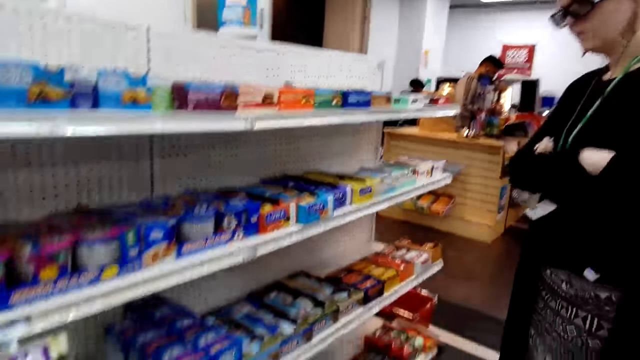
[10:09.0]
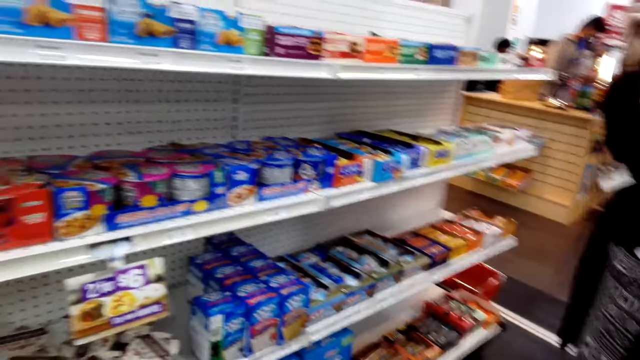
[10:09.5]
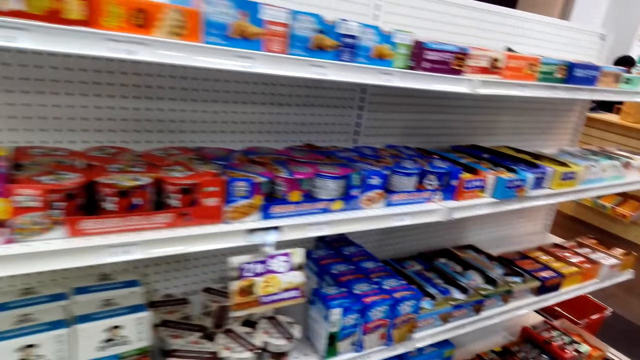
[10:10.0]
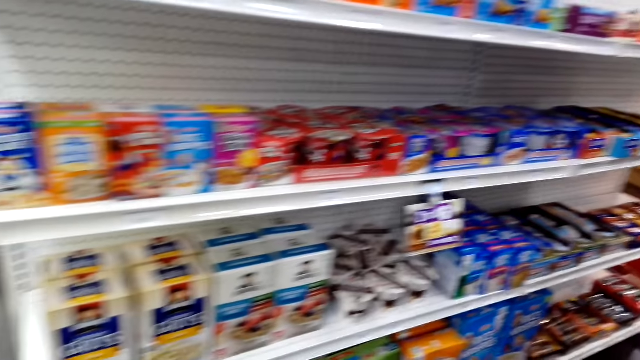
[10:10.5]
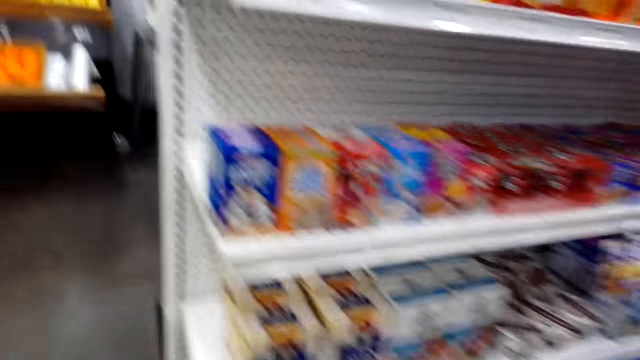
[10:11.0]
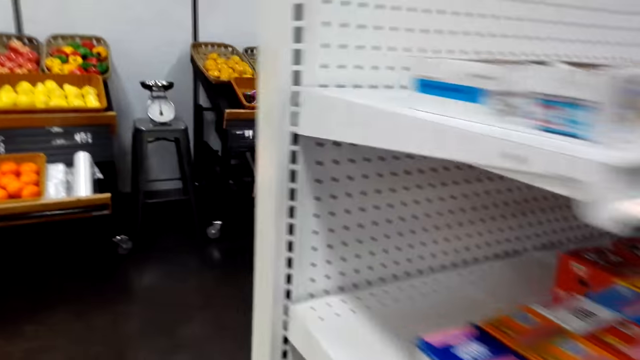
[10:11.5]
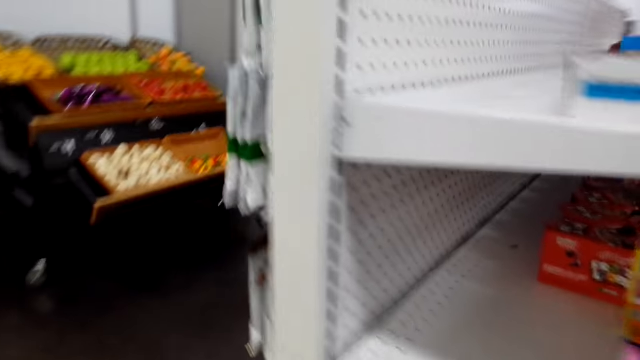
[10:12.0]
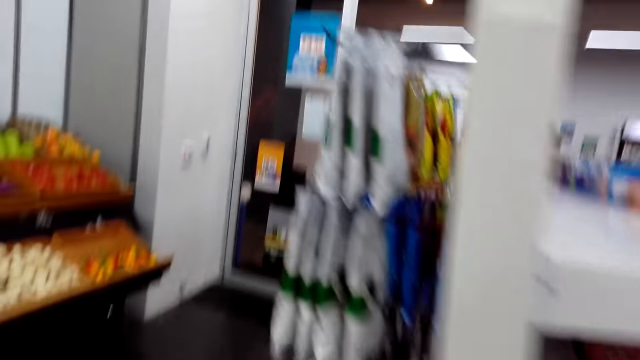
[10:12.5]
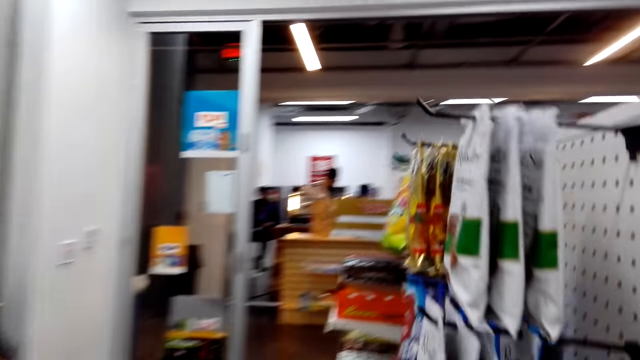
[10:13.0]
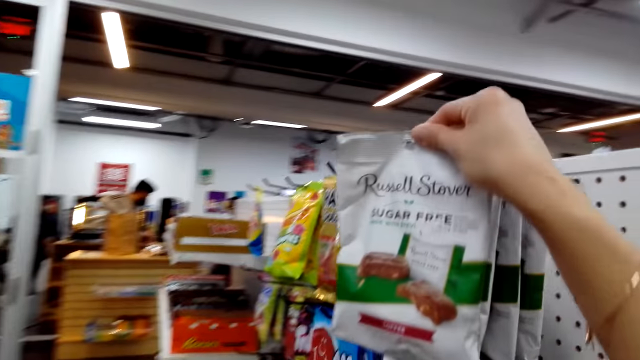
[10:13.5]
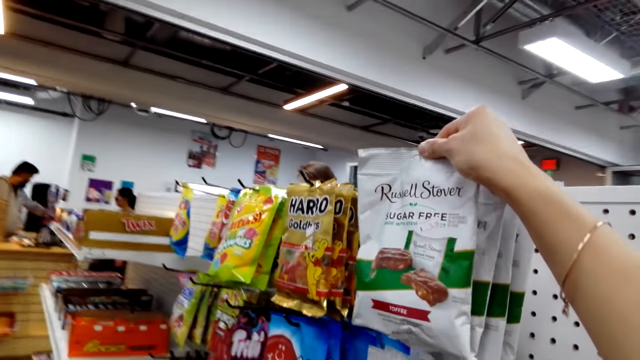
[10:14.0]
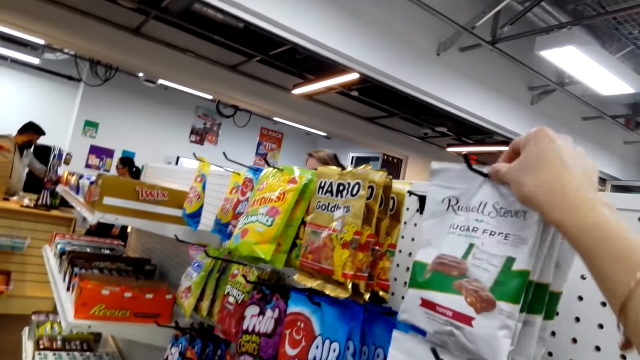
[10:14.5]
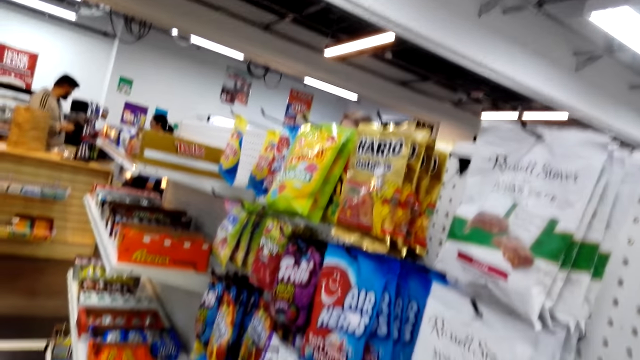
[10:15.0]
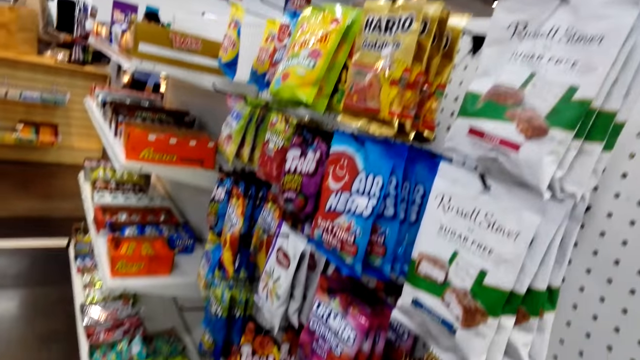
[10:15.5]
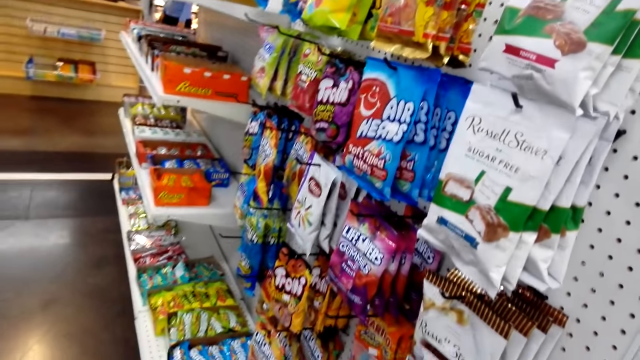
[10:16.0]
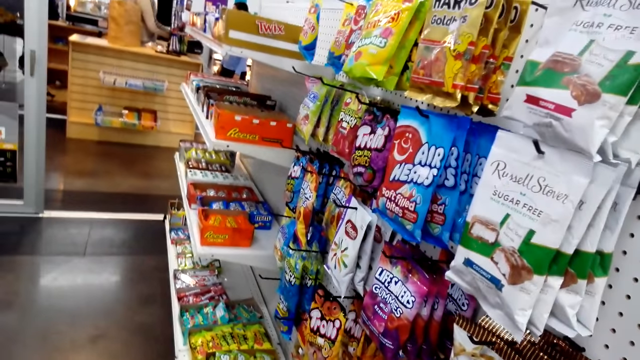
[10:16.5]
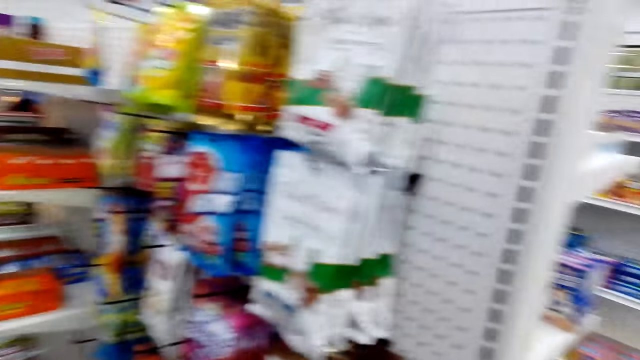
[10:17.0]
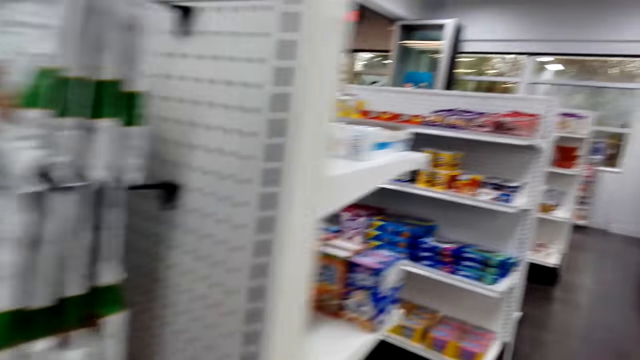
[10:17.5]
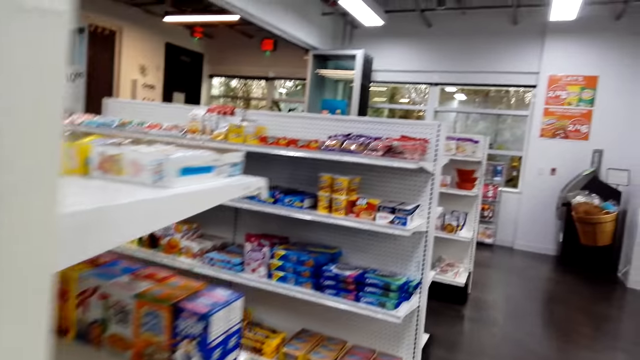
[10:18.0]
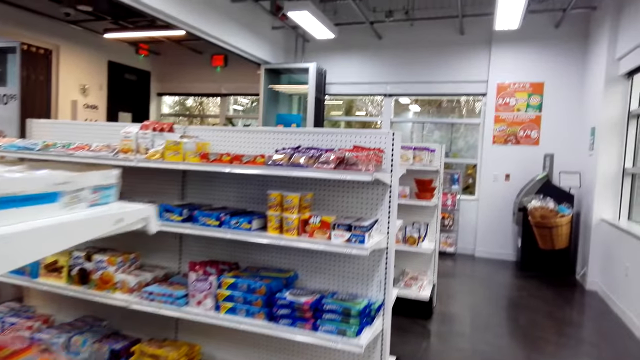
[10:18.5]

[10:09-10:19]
The camera wearer walks forward. They put the packet of Russell Stover on the shelf. They walk forward and move around the shop.

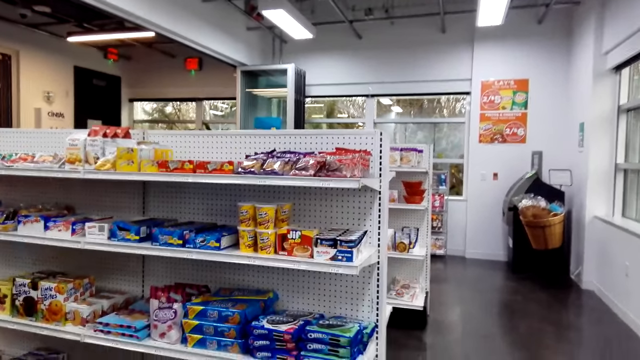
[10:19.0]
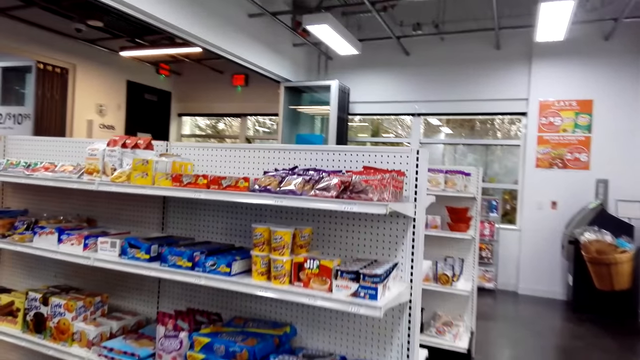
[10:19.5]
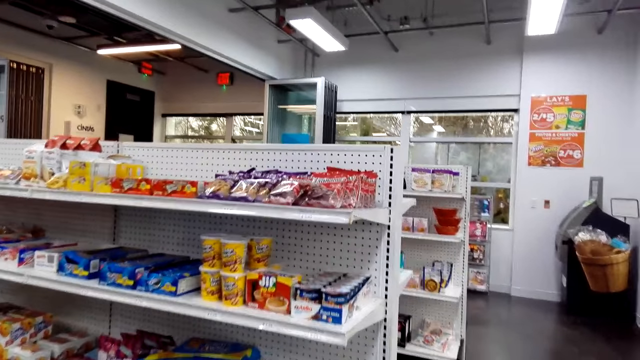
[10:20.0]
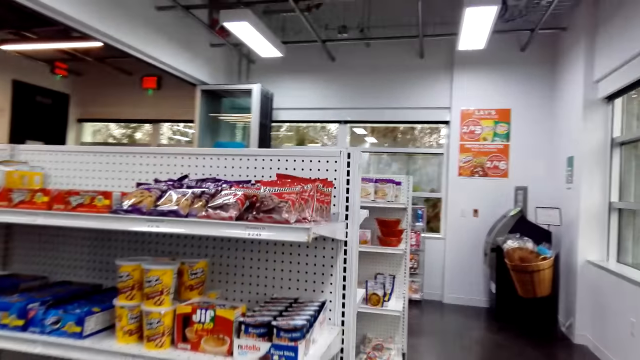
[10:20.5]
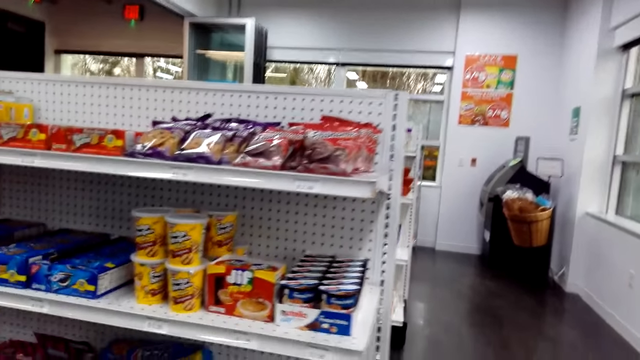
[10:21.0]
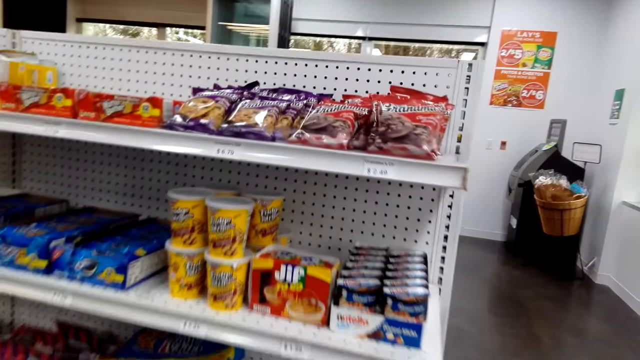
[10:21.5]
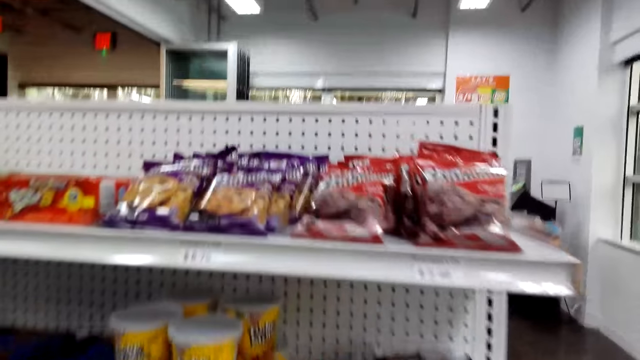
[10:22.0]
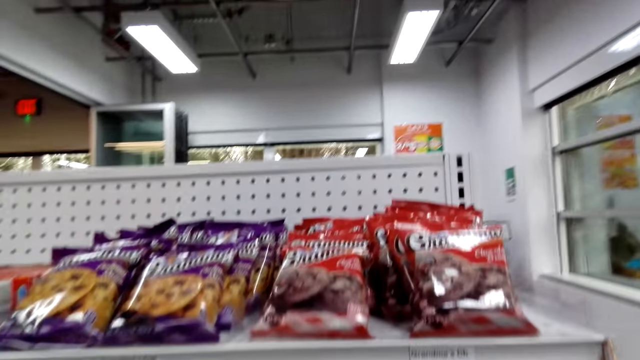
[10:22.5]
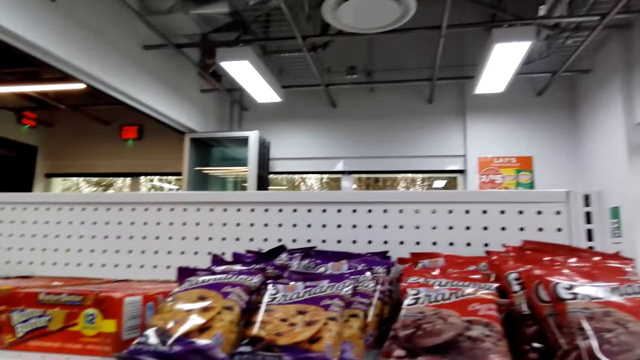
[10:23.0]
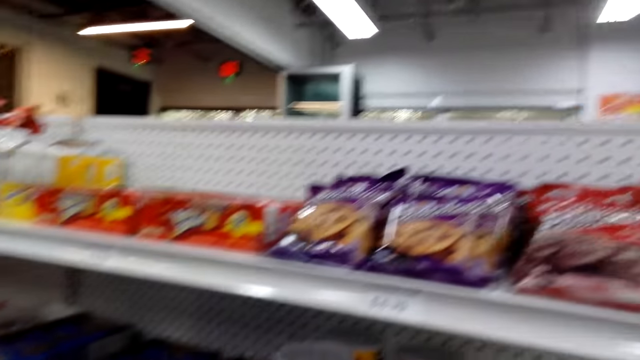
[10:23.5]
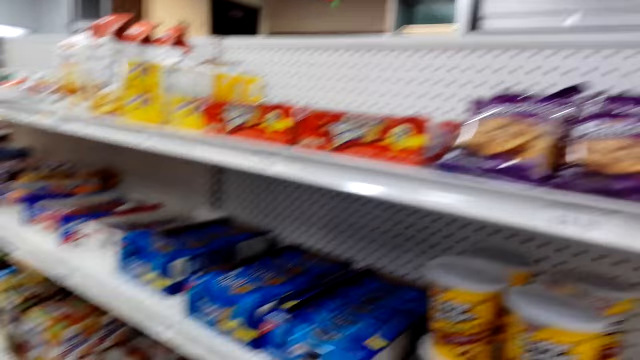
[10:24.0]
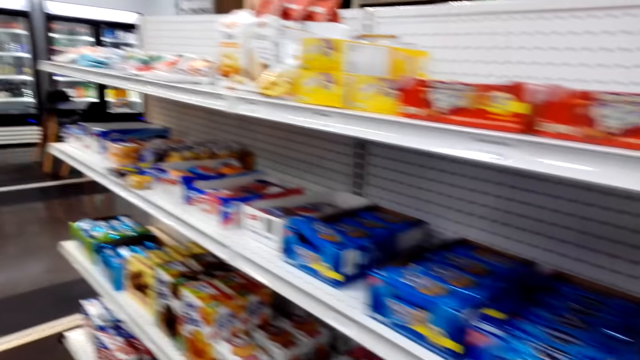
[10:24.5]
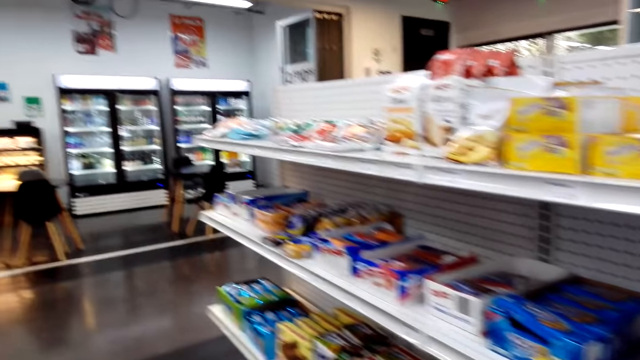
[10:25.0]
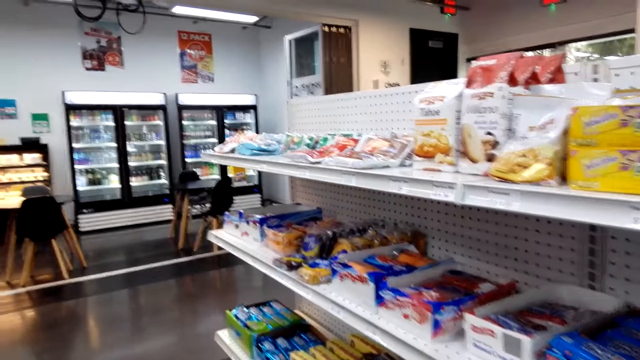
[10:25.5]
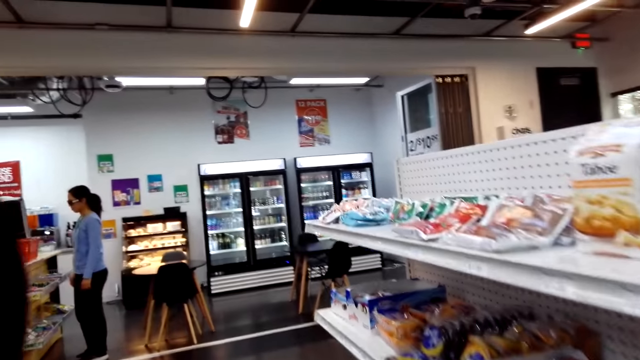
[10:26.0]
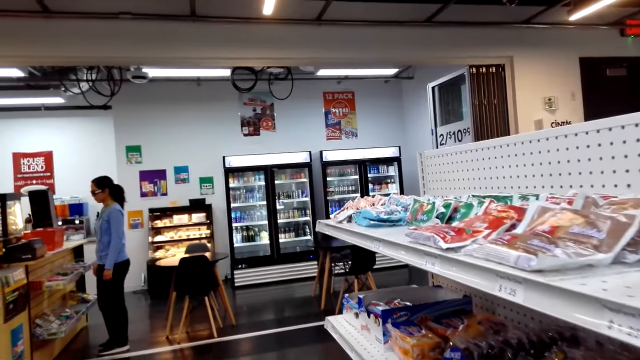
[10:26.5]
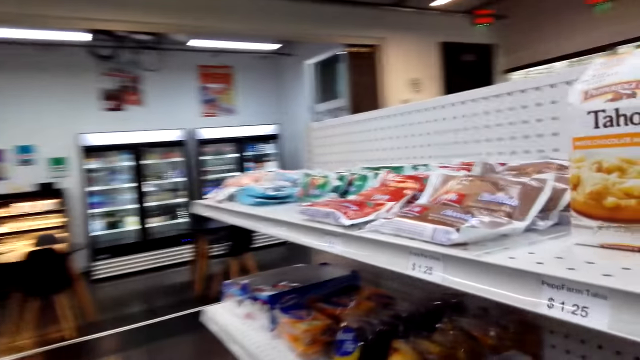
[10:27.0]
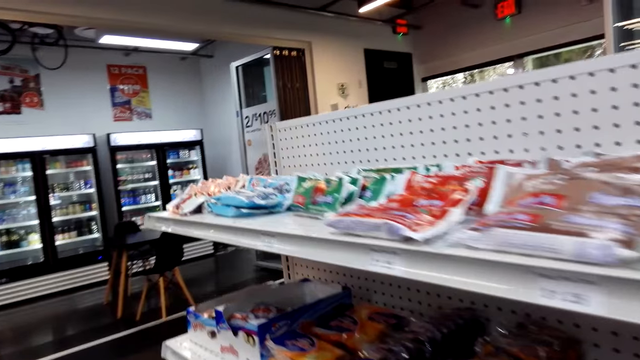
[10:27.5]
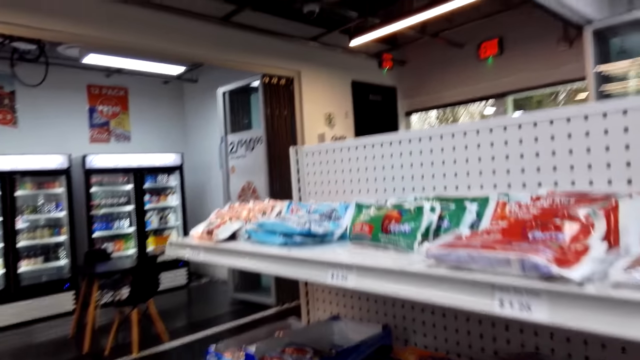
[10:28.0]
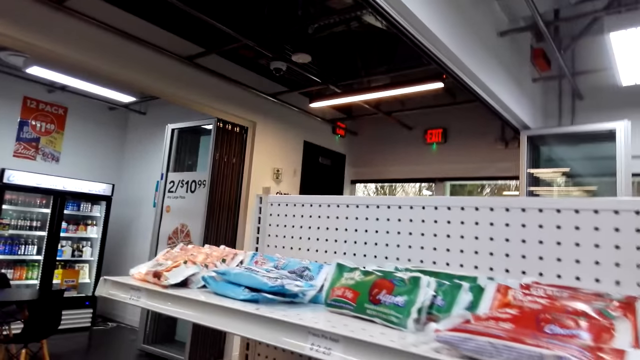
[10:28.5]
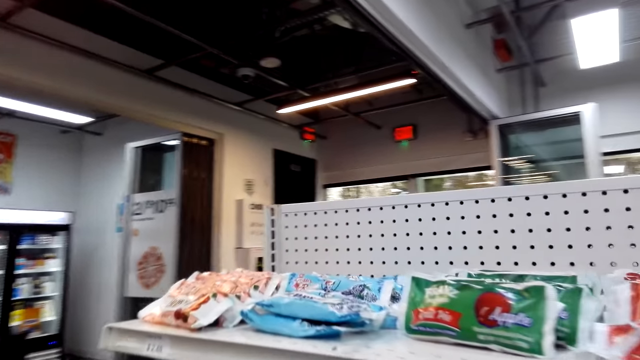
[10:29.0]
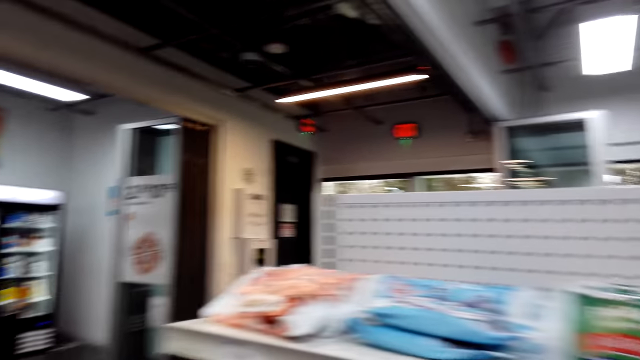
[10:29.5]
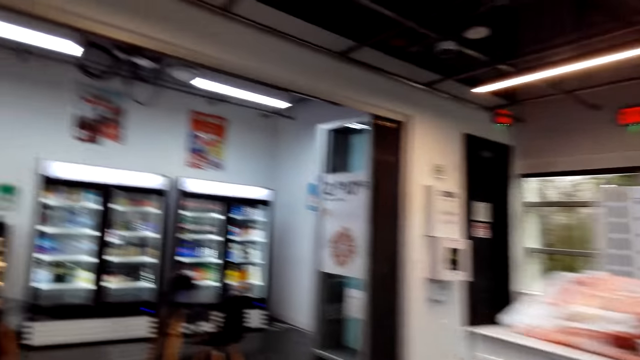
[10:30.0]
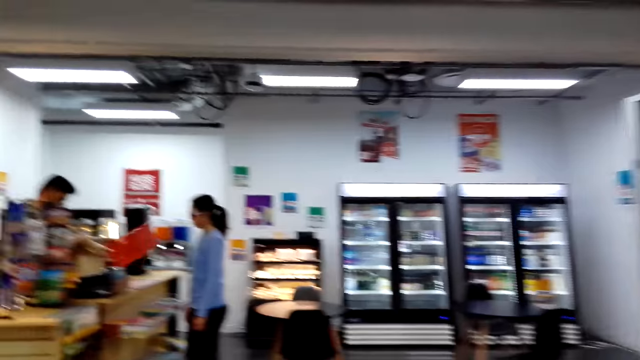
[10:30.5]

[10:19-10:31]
The camera wearer hums a tune. They look around.
